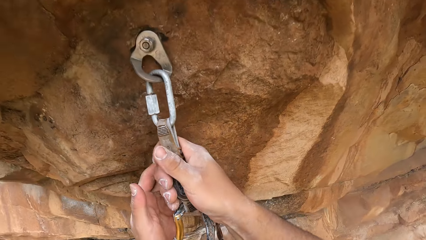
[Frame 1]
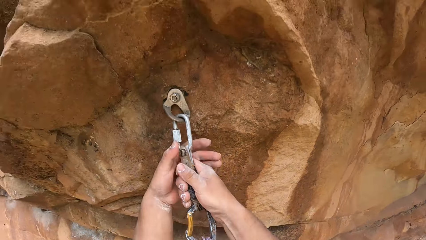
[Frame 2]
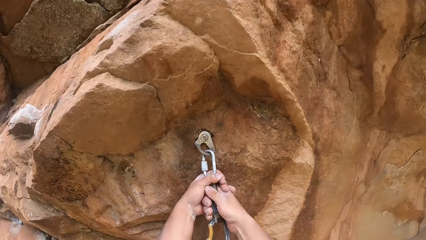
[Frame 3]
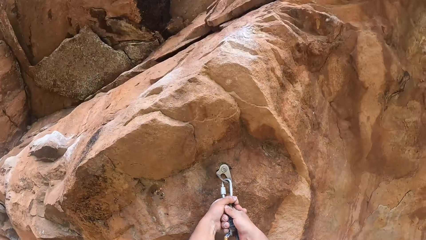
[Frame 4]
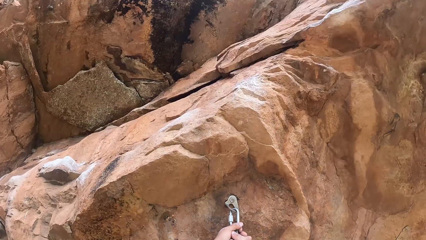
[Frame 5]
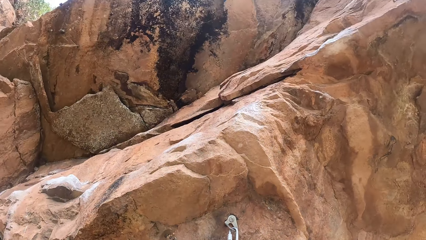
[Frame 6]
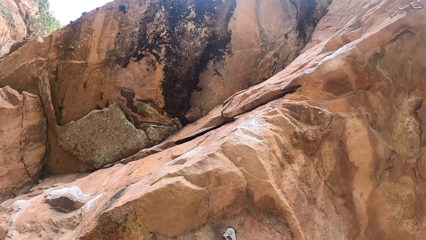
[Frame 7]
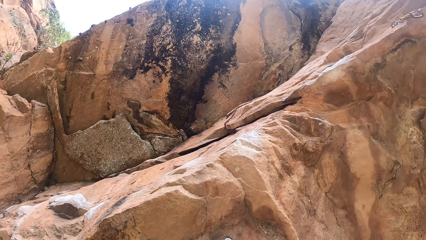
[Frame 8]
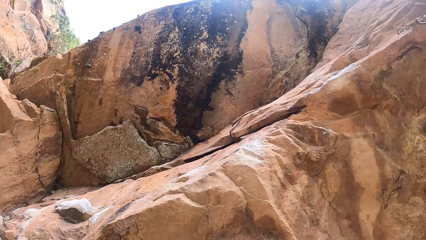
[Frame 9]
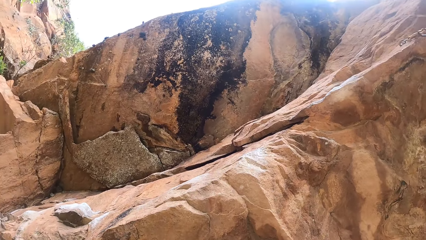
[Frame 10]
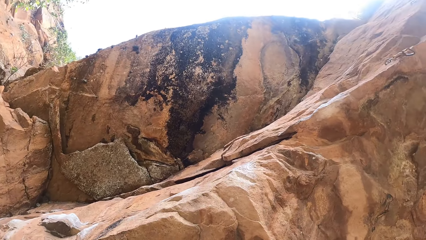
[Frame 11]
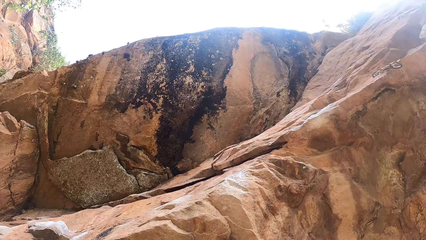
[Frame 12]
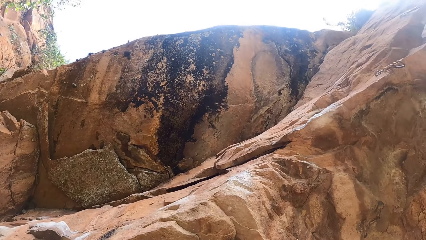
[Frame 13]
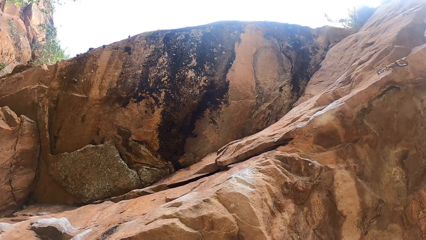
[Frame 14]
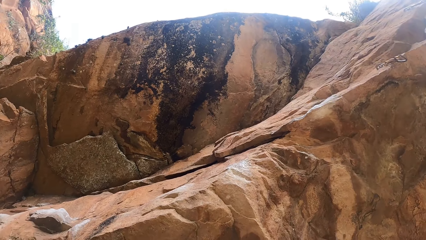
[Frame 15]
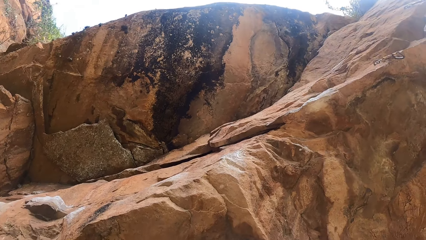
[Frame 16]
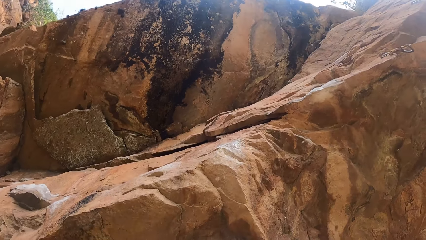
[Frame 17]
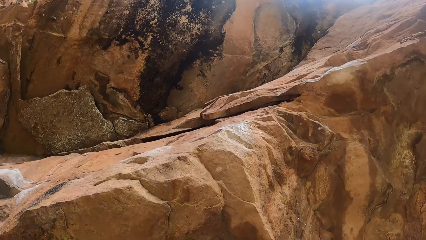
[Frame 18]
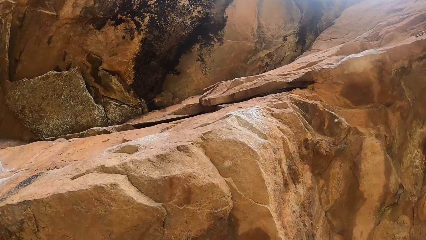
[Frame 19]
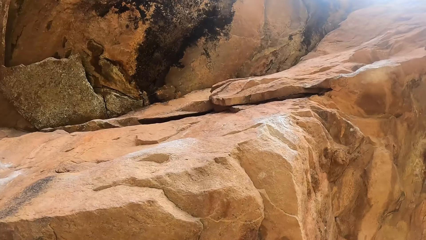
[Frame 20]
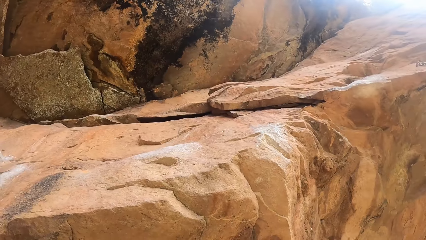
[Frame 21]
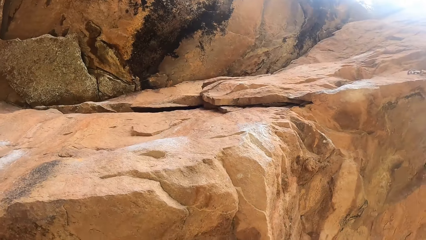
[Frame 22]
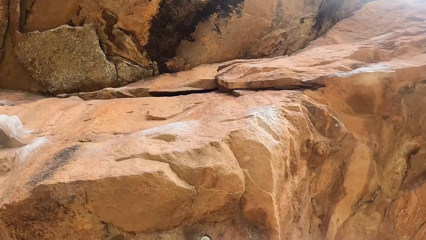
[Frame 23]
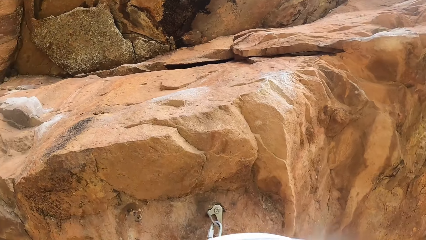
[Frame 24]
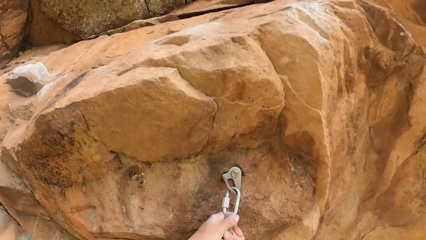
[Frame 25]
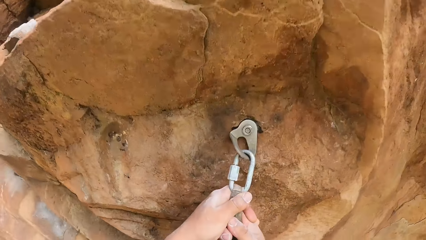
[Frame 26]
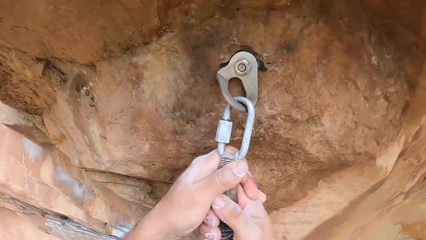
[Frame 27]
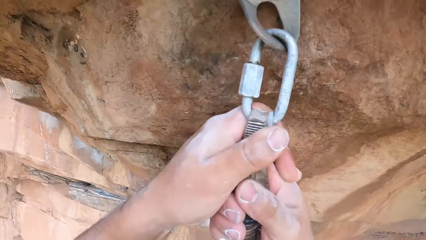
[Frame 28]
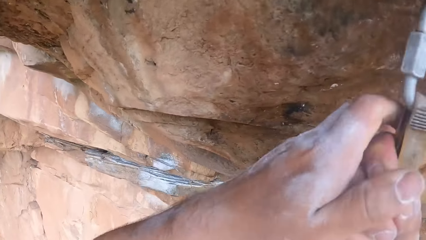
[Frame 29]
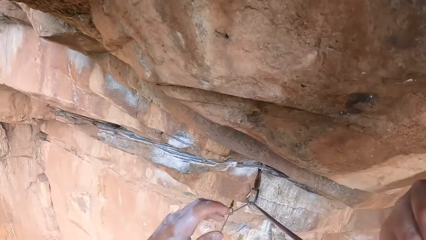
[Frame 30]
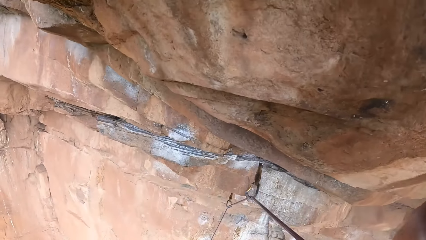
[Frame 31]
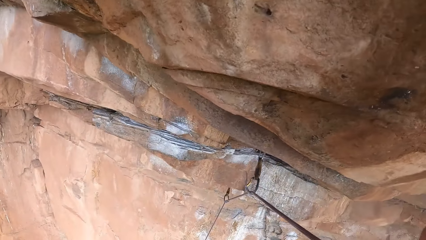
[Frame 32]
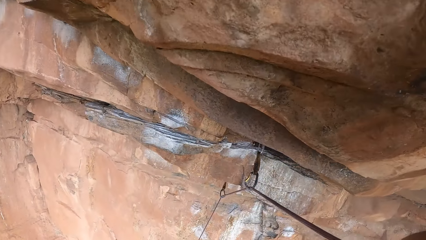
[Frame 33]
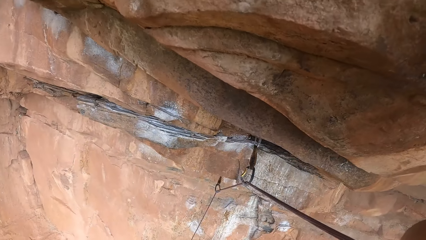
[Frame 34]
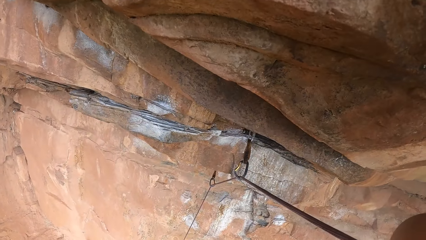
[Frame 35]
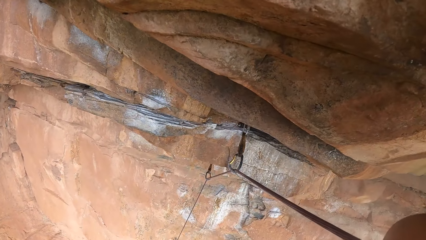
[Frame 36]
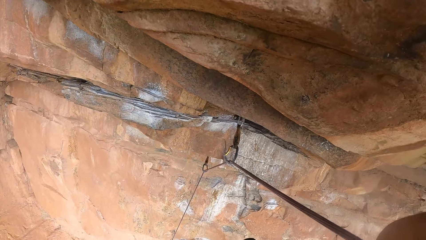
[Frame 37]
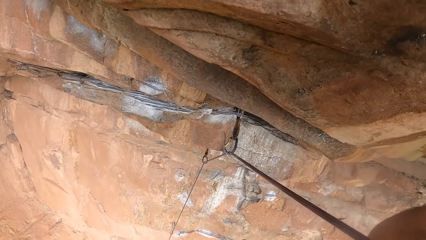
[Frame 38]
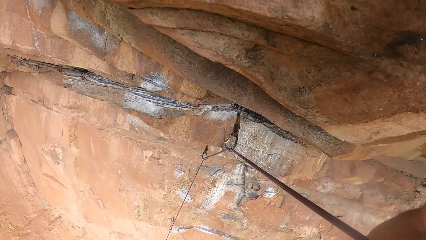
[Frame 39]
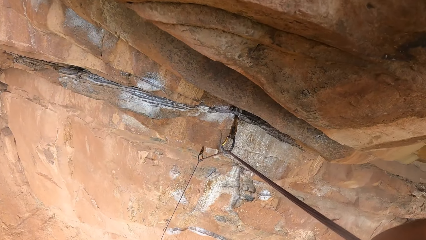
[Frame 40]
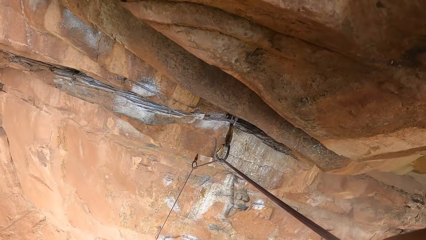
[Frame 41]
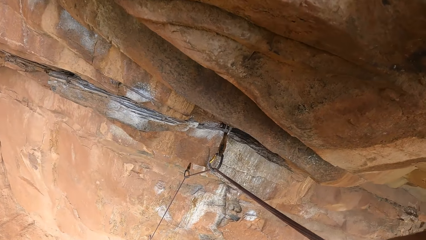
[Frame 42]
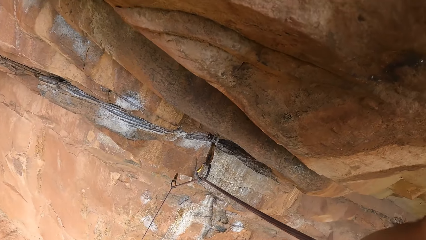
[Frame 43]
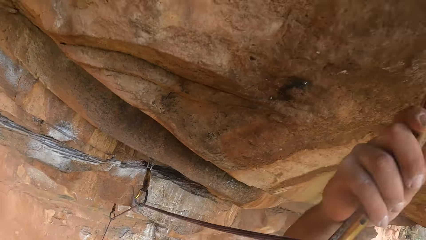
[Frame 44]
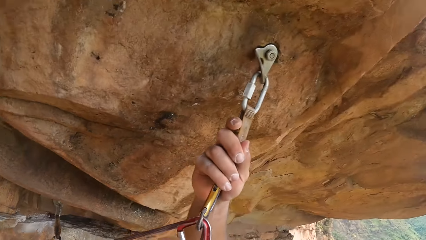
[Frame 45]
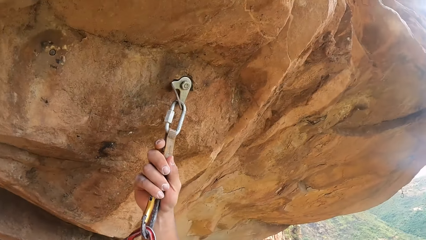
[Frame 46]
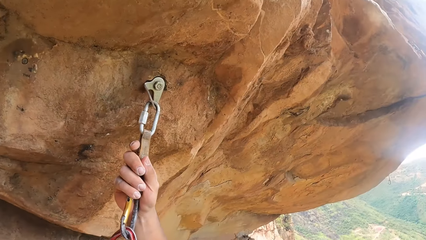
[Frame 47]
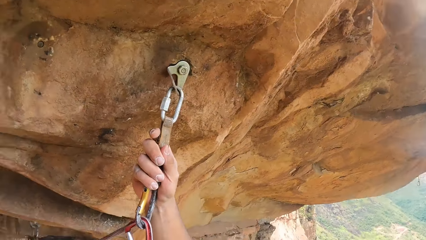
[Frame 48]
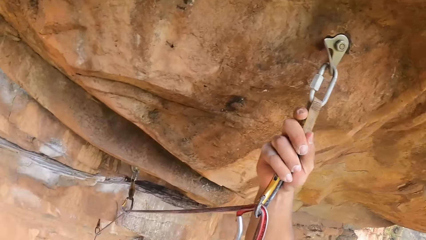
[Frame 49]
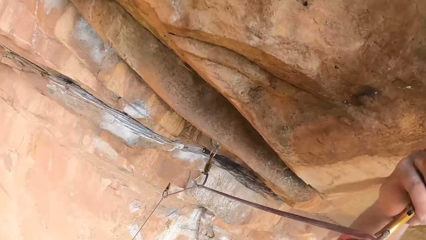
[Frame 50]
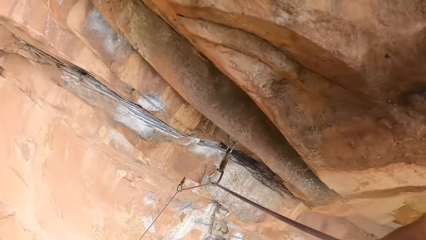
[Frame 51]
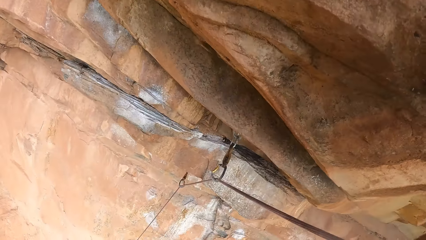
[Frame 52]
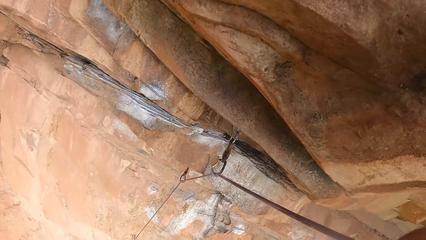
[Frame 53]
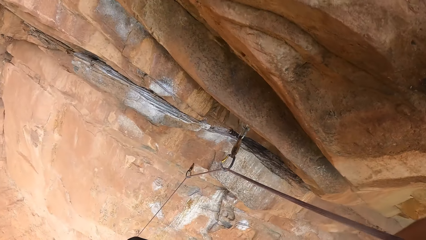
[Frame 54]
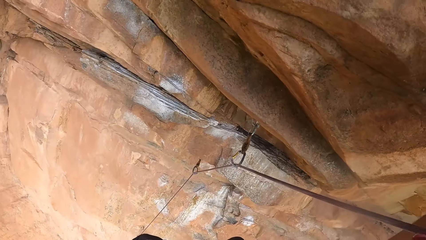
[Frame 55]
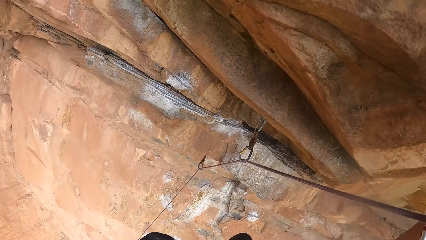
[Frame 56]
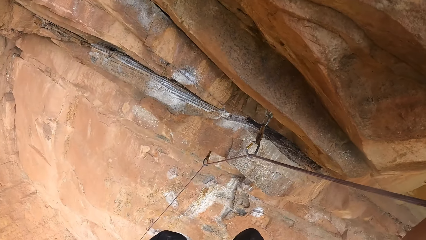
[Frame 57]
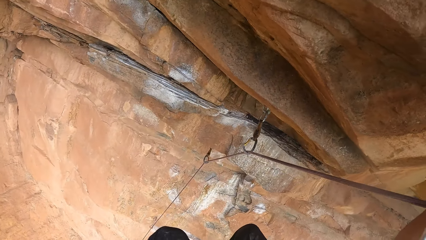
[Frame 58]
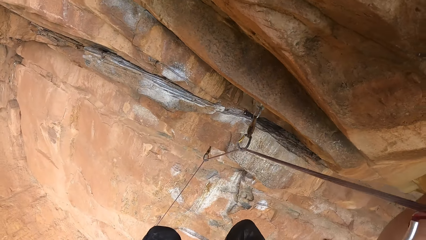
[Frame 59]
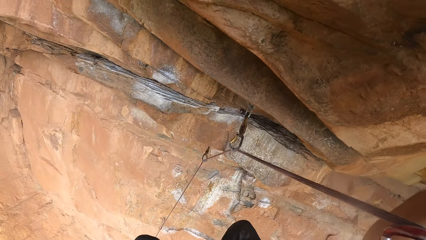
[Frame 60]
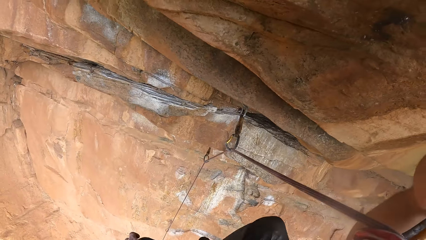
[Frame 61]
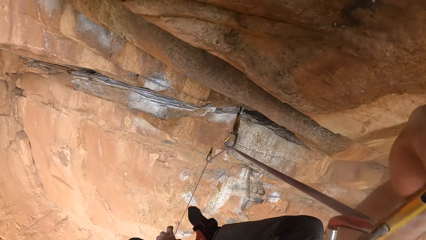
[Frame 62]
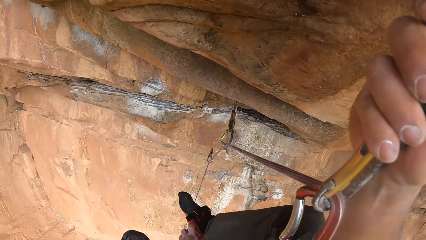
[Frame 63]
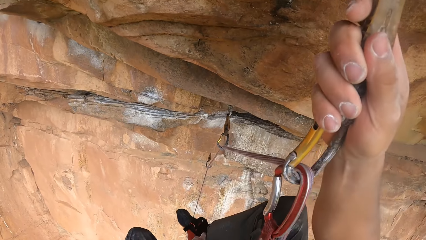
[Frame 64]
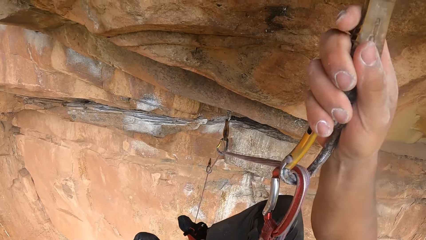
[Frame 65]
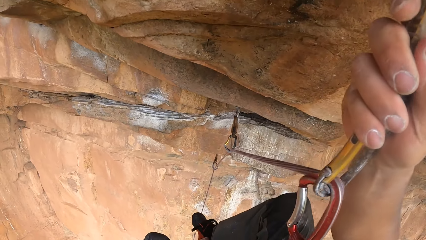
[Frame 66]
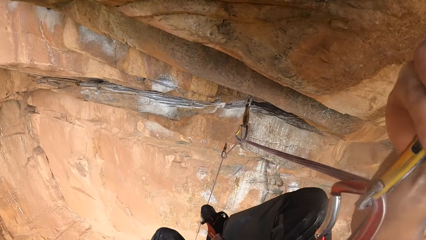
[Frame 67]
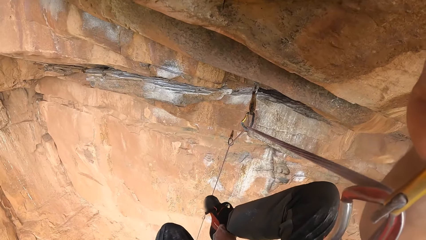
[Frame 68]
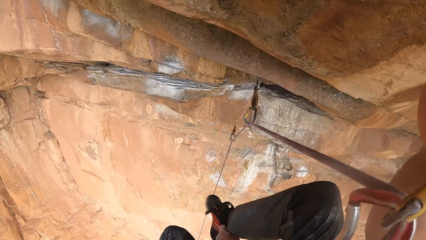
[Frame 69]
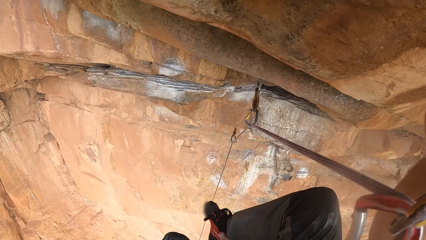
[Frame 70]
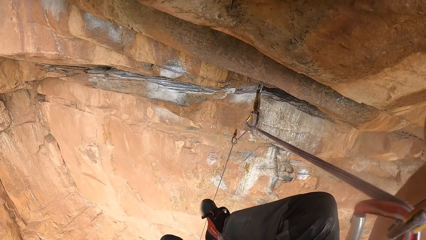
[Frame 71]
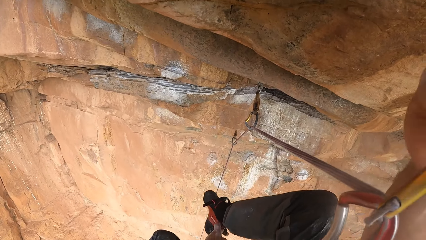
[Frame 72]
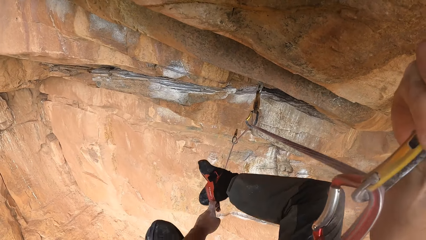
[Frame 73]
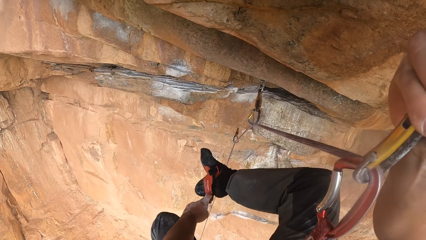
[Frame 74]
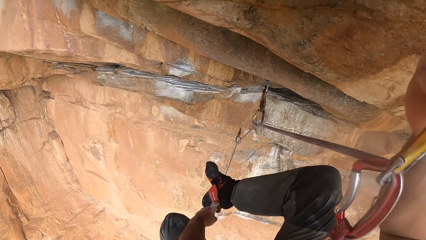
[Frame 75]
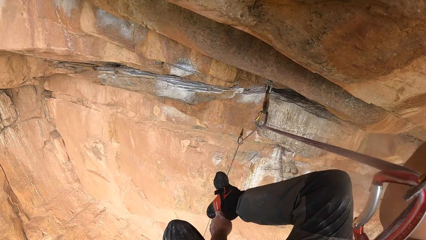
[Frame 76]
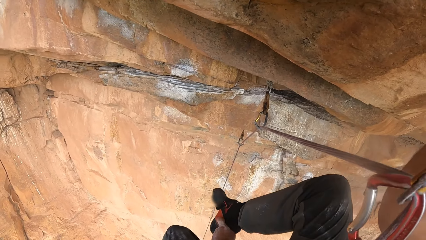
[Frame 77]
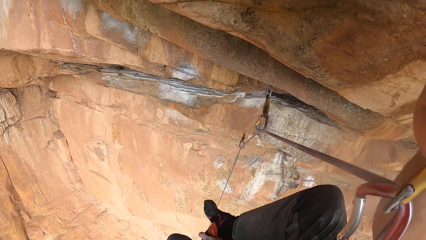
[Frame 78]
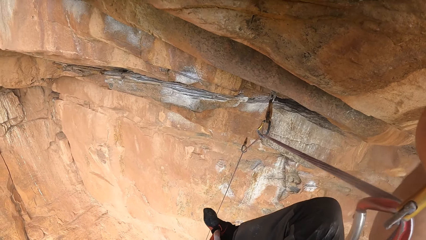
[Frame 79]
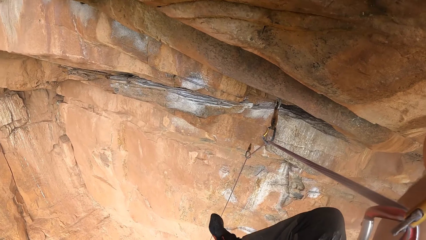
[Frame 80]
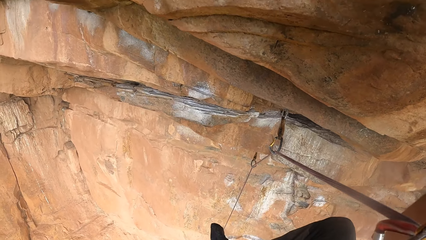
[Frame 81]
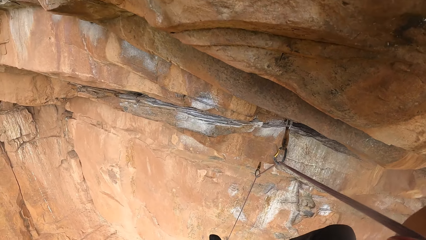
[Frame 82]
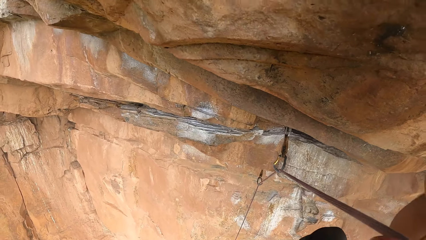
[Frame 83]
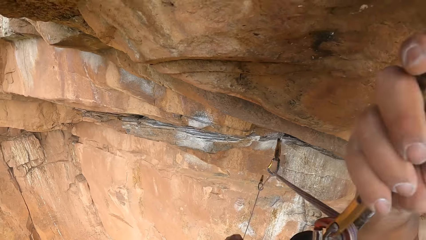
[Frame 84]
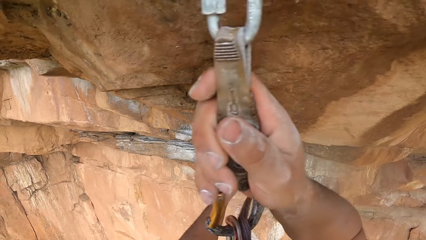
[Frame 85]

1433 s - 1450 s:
The camera wearer looks around. They adjust the shoe.
